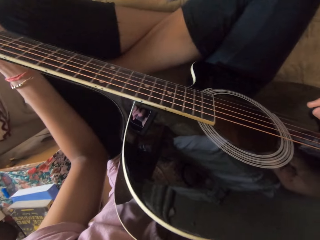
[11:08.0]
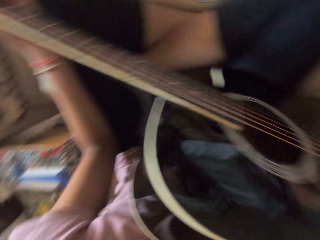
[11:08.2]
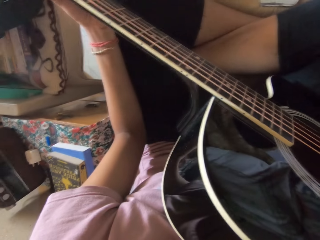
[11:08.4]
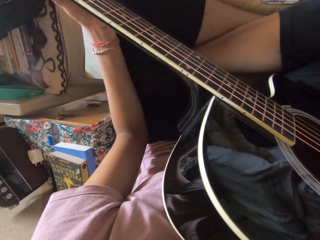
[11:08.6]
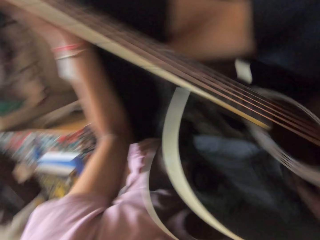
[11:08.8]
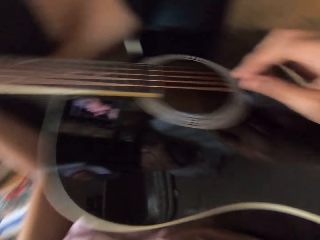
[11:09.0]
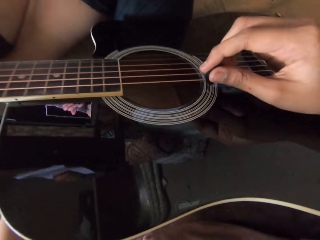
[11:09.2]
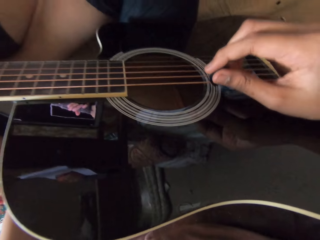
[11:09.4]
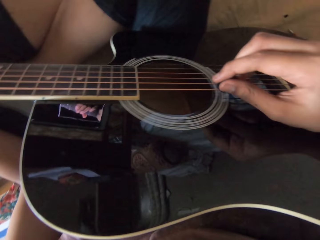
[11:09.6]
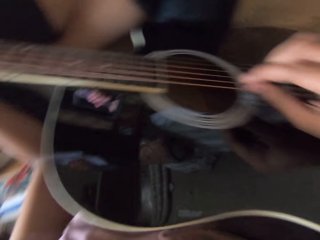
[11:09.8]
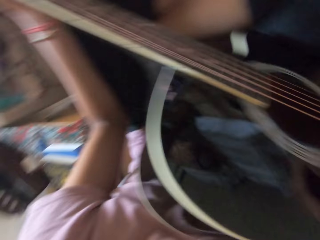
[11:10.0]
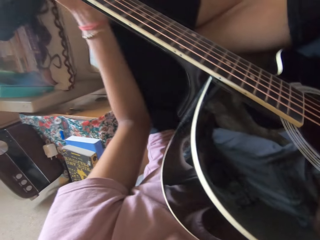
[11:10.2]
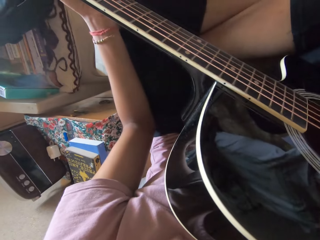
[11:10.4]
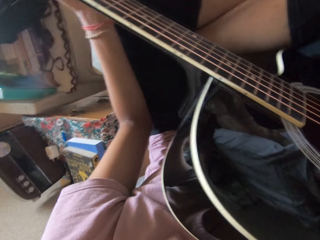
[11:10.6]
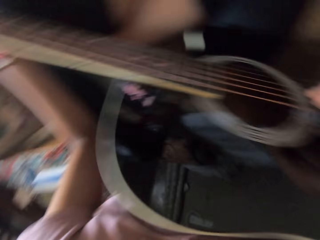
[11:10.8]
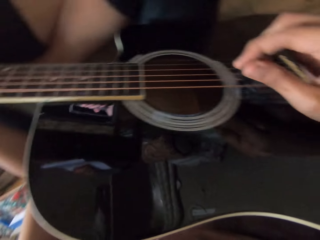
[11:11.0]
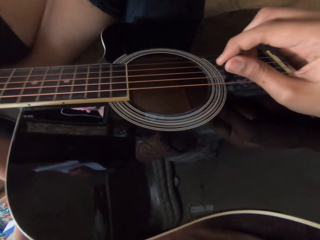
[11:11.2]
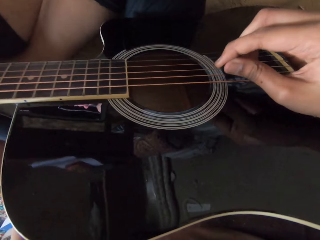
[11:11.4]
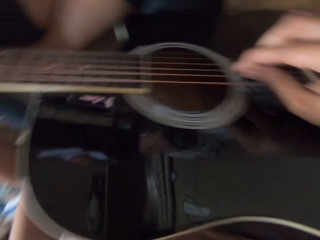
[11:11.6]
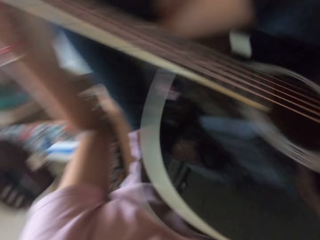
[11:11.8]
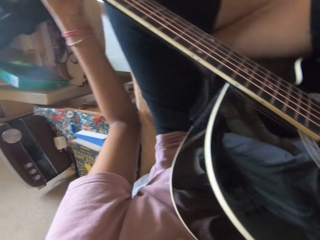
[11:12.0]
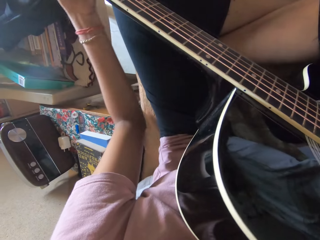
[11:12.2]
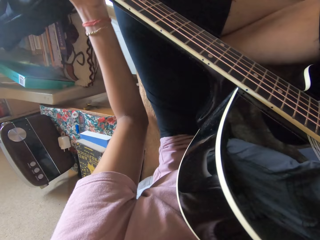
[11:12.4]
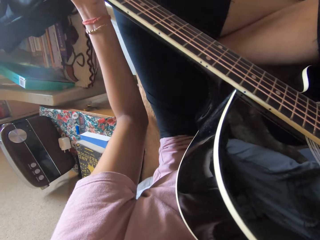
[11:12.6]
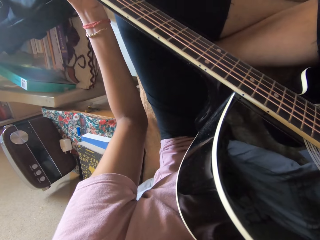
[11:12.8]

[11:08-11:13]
The camera wearer plays the guitar.

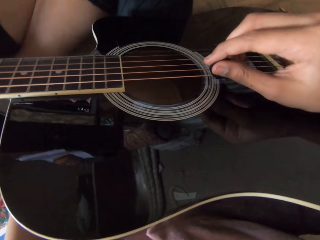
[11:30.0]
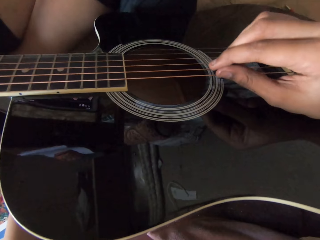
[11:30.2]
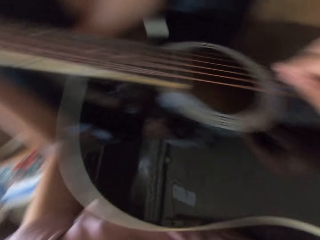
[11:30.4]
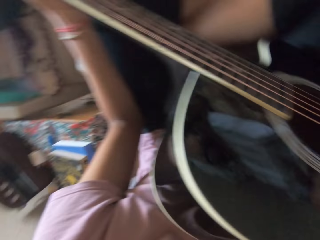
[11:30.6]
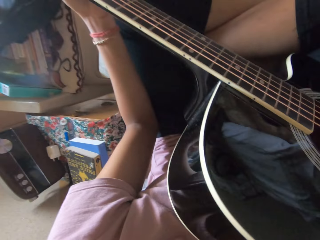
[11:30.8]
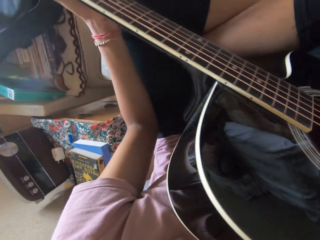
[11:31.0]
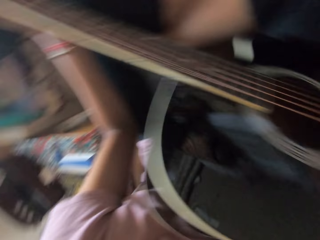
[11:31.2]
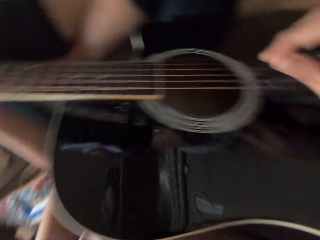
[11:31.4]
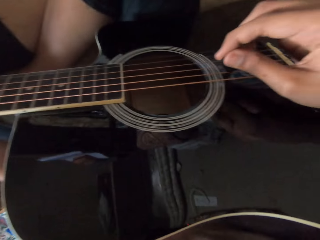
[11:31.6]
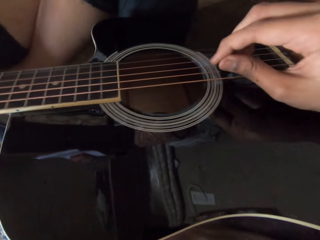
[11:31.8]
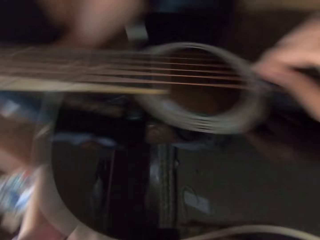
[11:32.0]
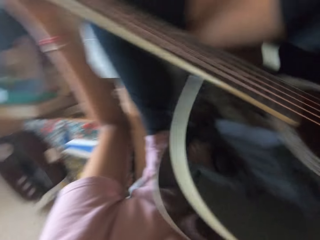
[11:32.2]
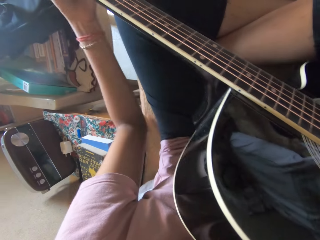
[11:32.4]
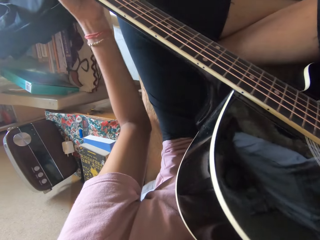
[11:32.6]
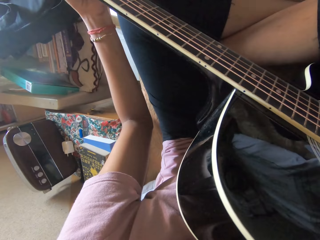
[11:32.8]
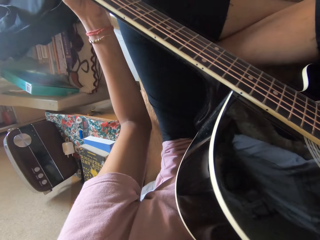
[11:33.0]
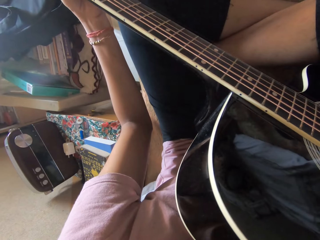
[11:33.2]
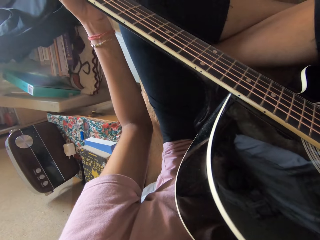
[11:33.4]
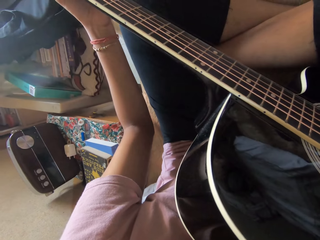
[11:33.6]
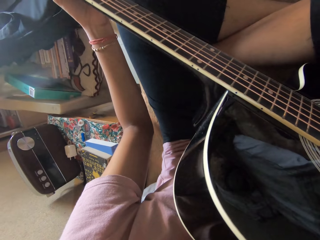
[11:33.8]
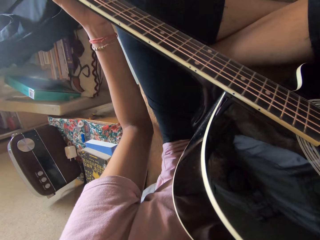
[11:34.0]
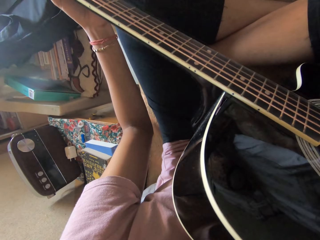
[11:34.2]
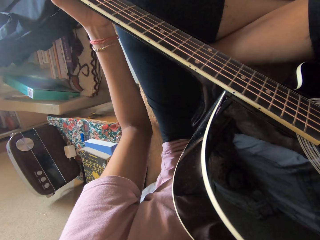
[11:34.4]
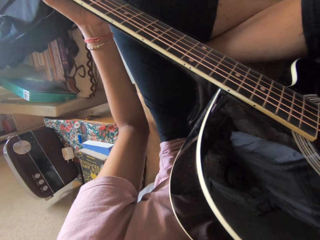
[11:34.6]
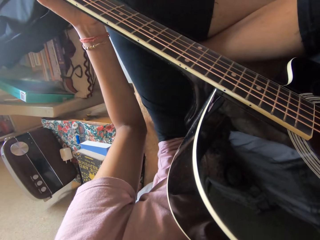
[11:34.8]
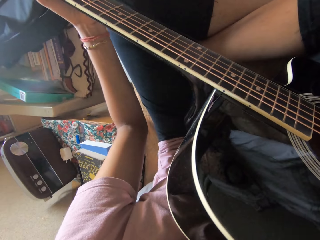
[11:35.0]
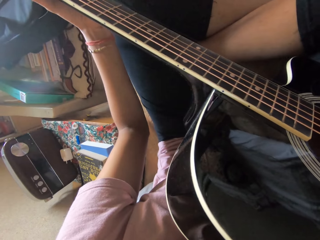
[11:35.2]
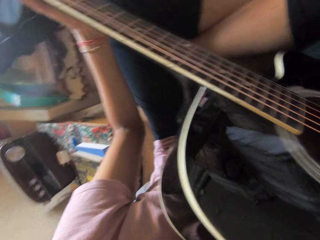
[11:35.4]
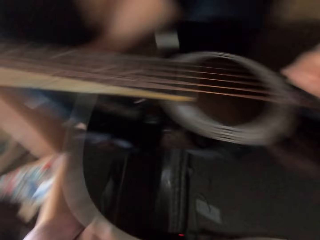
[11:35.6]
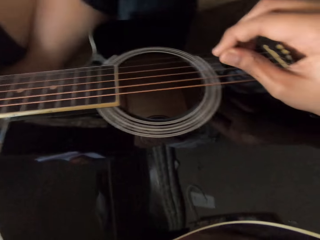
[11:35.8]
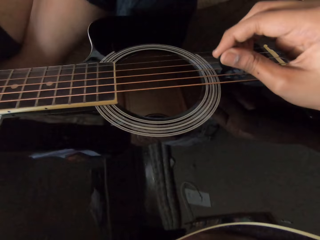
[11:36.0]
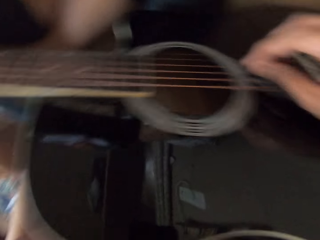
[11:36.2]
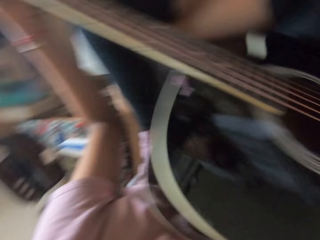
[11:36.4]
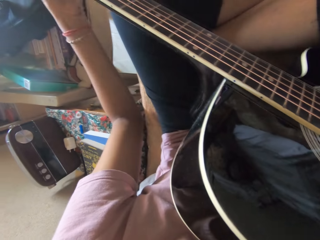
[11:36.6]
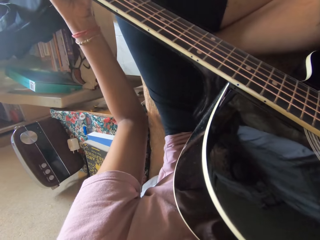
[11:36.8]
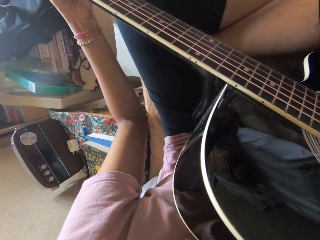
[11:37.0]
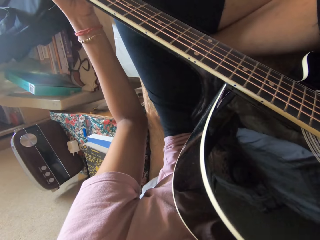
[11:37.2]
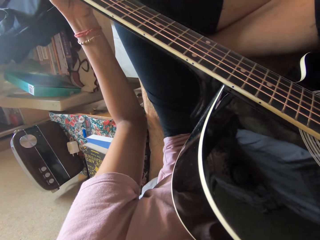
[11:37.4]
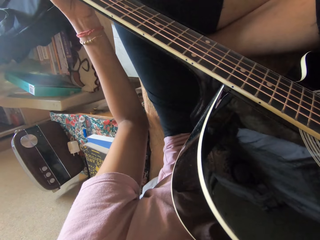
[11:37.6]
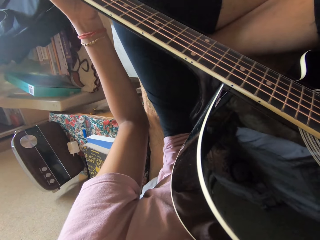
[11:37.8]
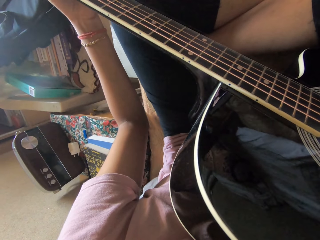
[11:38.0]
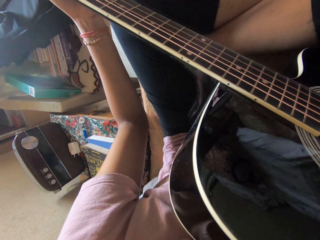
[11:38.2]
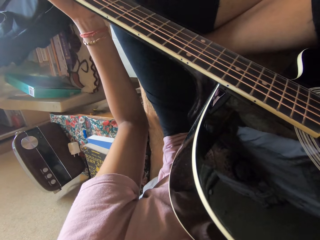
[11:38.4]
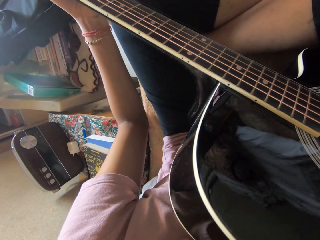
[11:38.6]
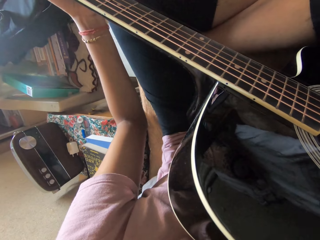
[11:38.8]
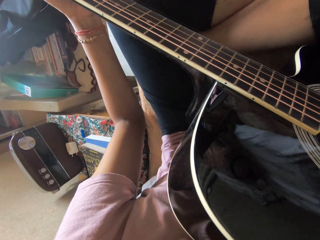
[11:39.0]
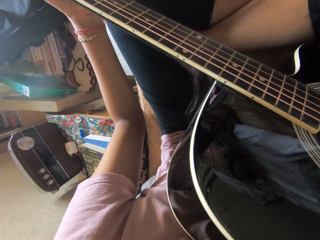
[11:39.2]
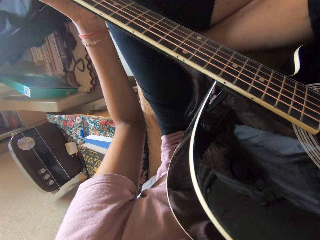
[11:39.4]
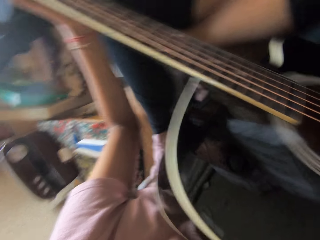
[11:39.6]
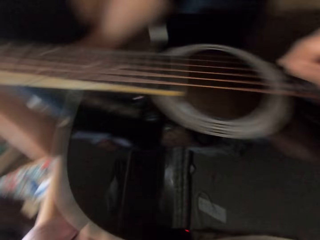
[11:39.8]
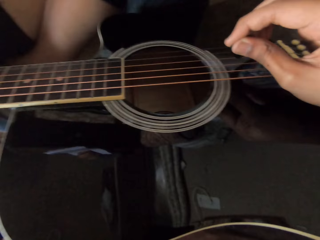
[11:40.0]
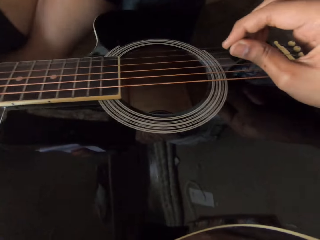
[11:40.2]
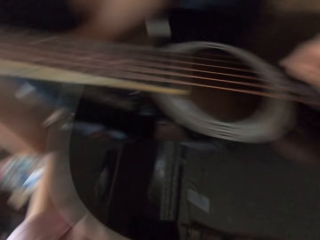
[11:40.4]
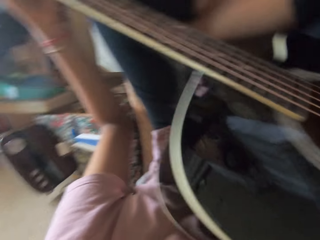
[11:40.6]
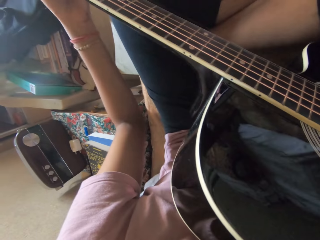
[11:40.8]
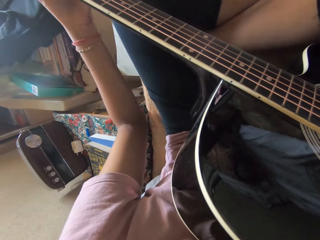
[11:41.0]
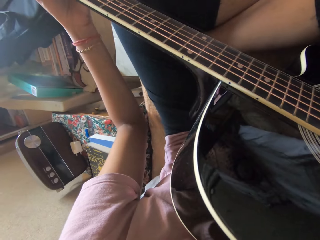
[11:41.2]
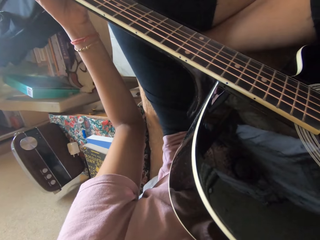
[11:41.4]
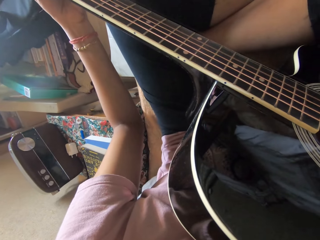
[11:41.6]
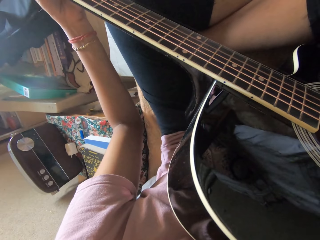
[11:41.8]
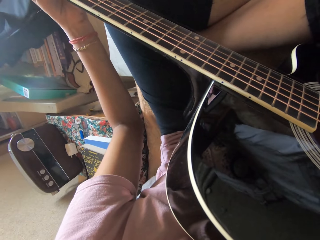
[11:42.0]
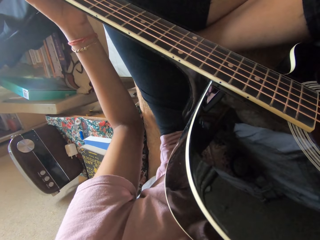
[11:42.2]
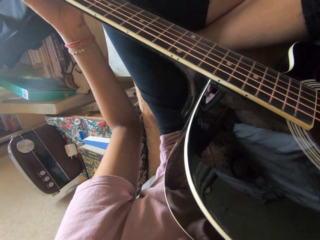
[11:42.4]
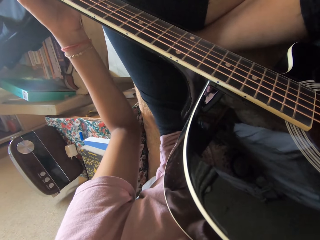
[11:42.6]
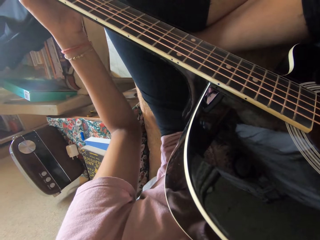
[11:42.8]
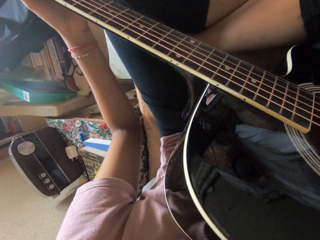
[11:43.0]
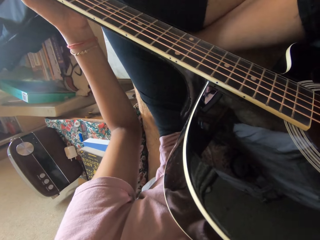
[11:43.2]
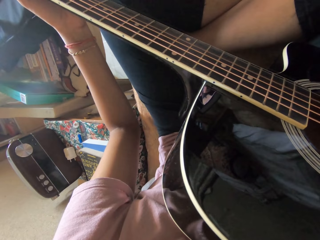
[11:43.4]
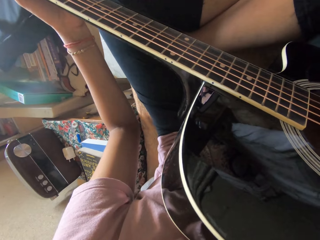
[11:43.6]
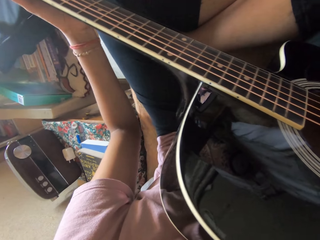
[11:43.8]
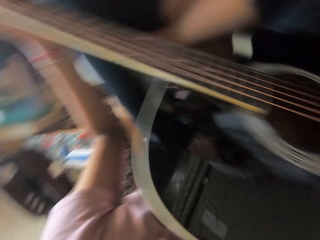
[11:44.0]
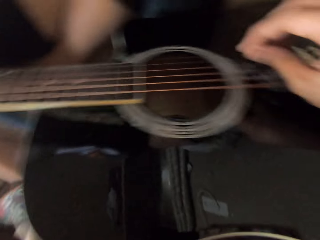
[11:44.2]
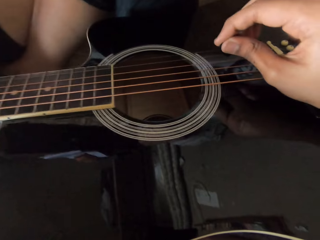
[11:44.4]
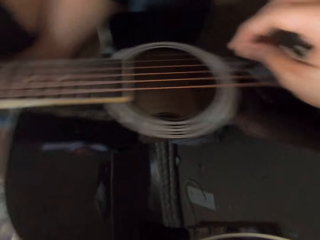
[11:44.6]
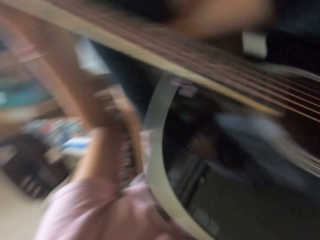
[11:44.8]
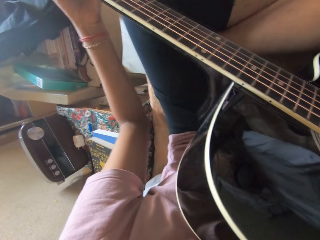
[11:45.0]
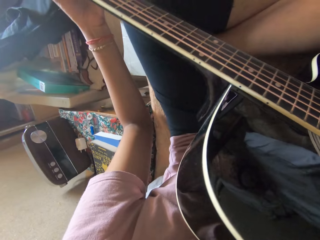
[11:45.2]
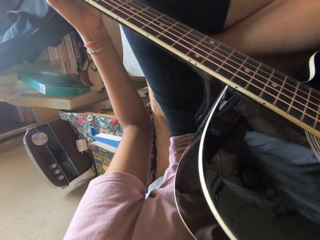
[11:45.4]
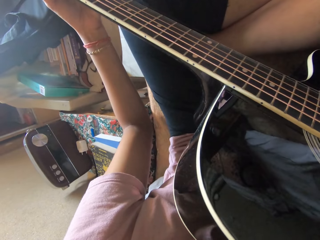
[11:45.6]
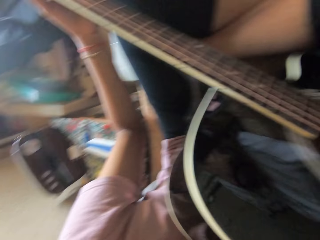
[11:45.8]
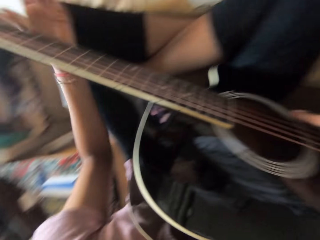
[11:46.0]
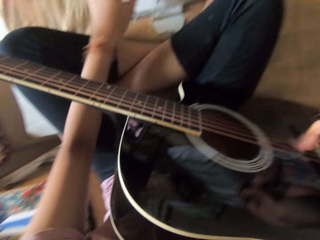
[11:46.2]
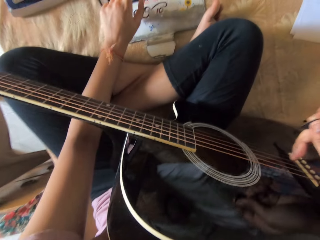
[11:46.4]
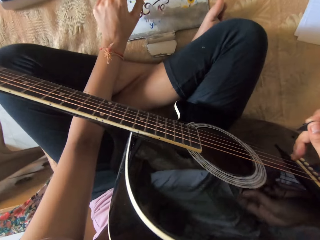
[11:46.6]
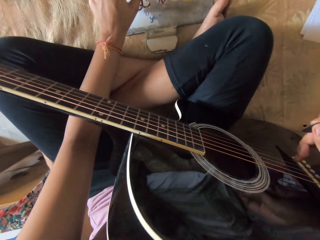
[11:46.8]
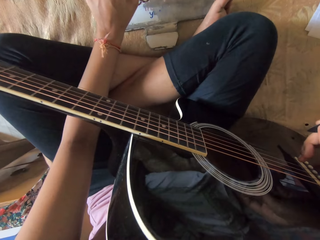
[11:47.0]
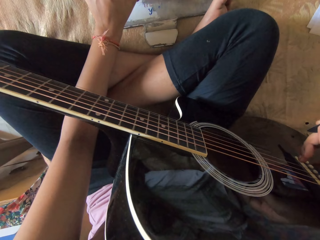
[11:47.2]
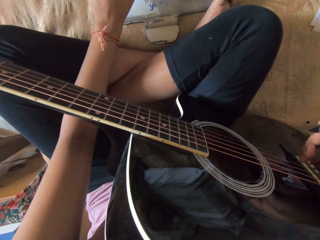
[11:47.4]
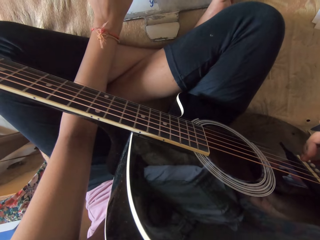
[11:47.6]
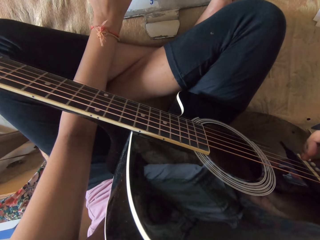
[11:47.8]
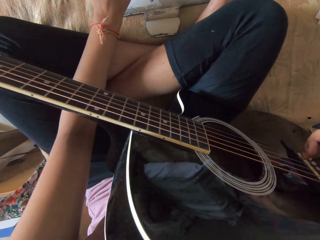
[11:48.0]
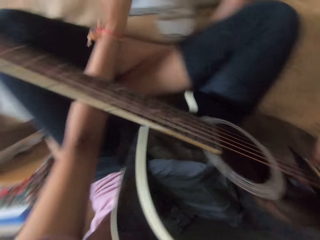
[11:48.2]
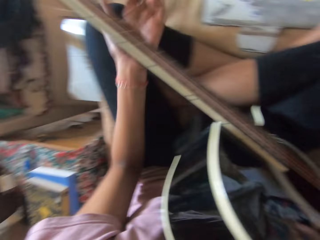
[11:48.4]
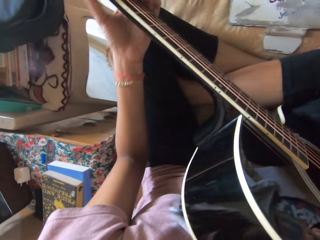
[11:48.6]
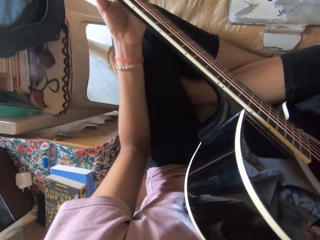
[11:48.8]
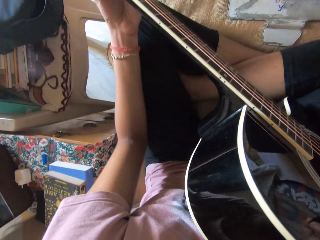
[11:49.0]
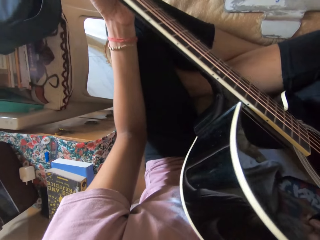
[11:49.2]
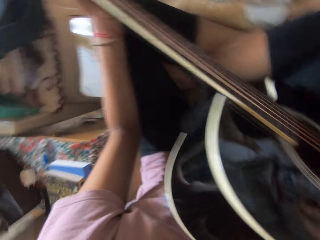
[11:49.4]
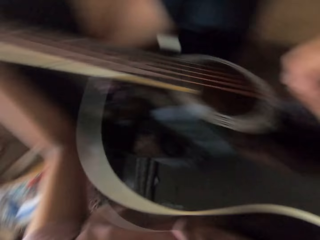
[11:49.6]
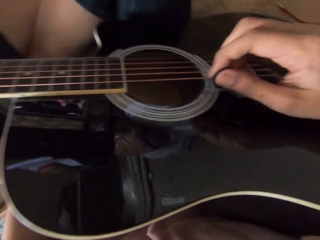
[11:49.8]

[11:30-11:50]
The camera wearer plays the guitar. They tap on the tablet. They adjust the guitar.
